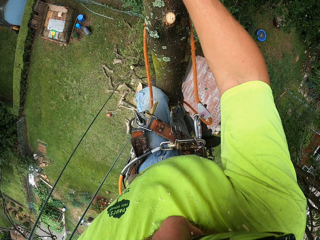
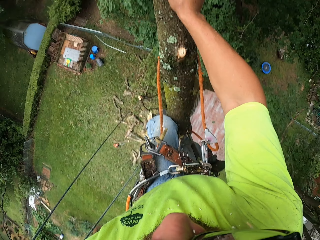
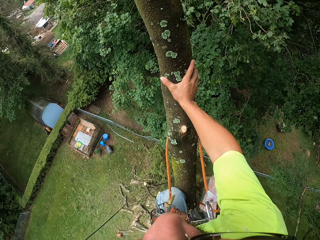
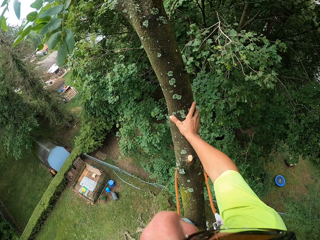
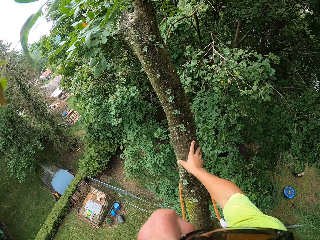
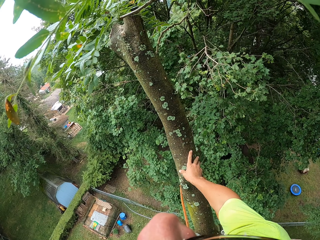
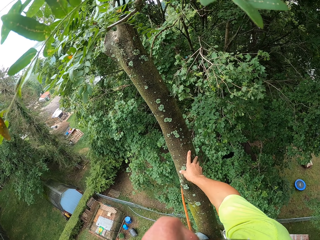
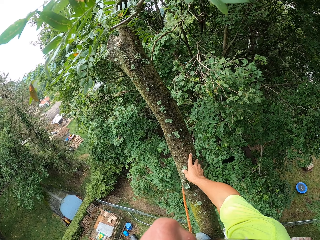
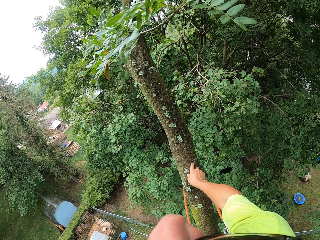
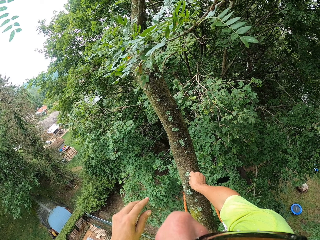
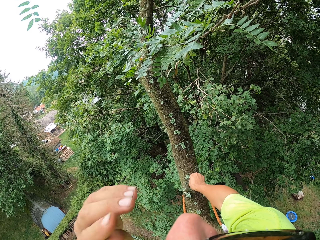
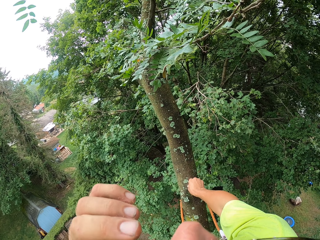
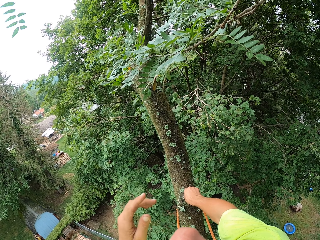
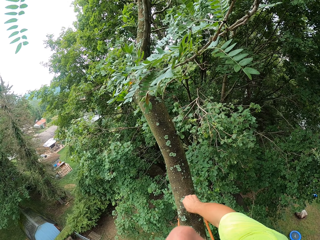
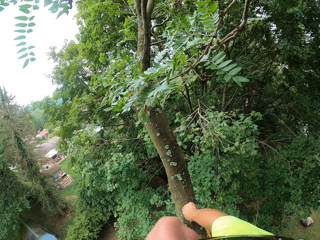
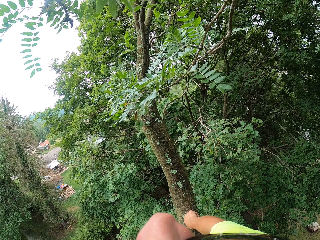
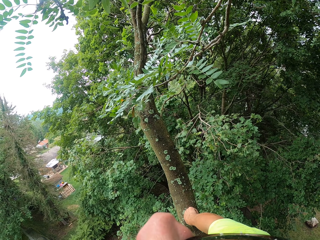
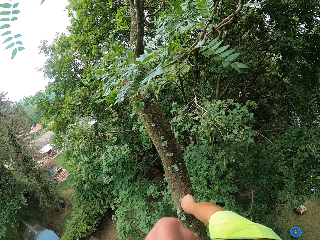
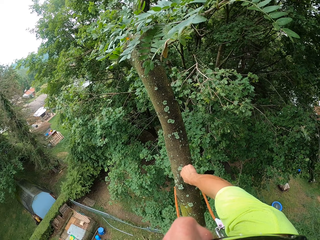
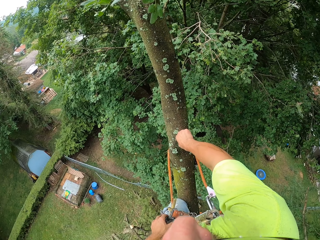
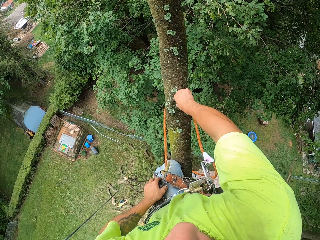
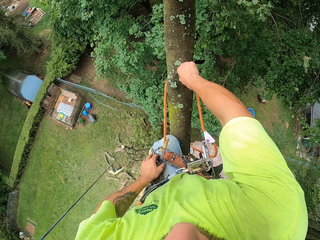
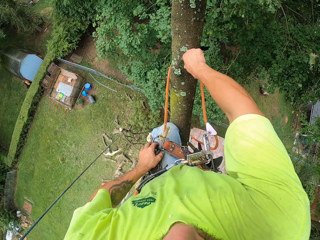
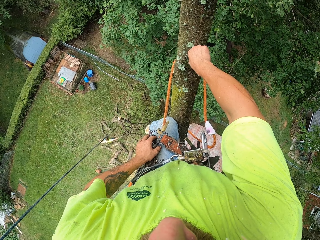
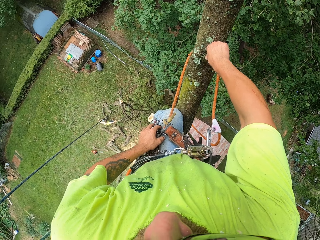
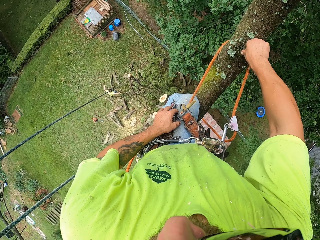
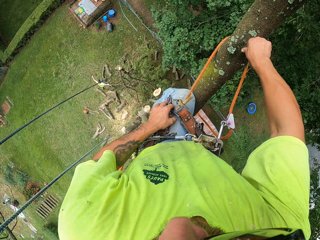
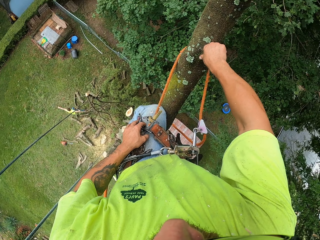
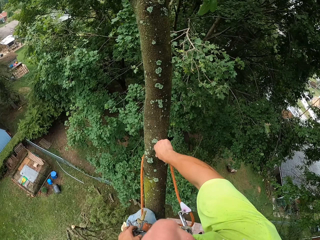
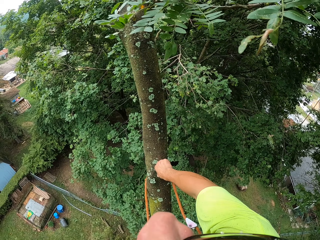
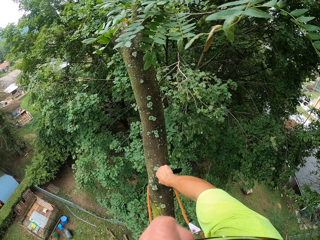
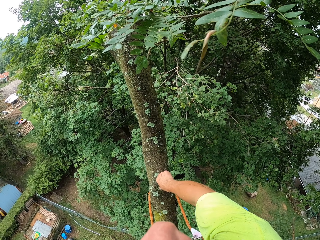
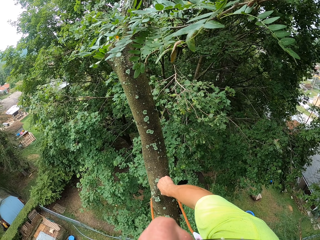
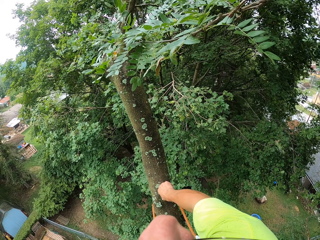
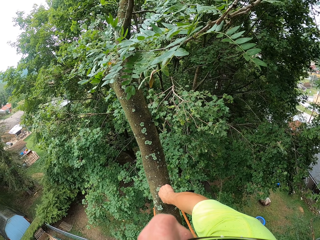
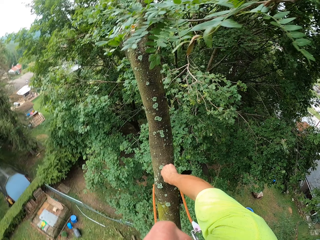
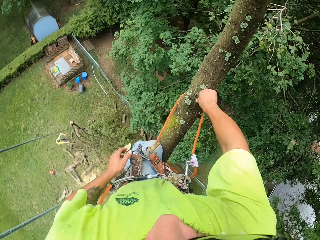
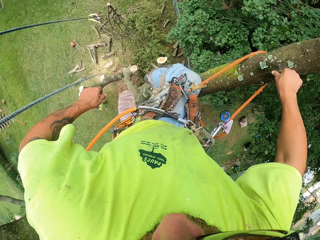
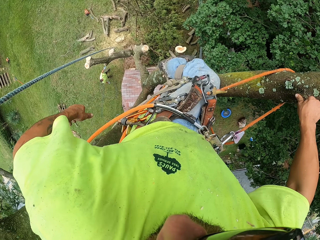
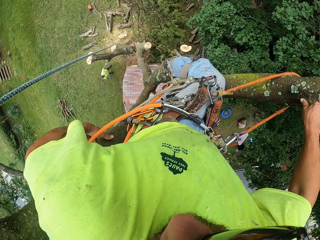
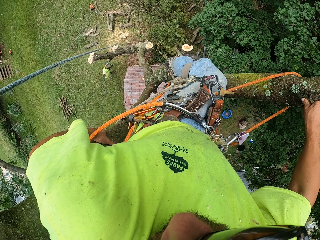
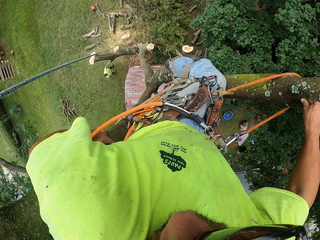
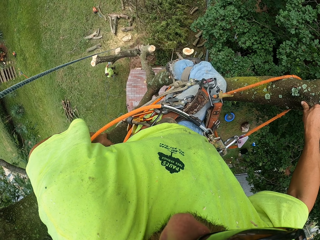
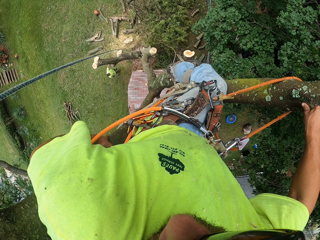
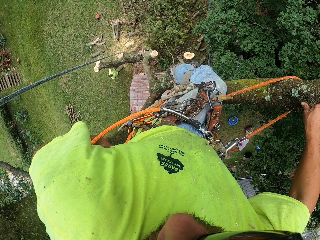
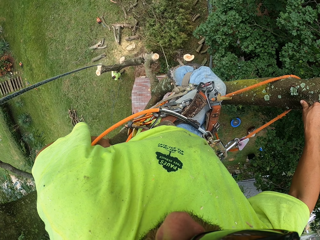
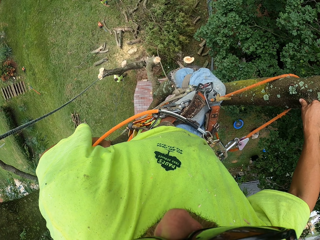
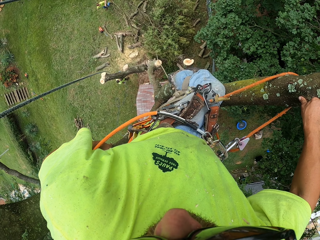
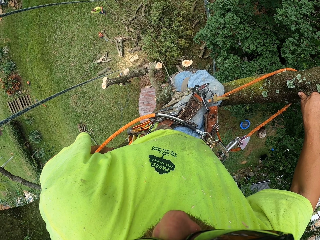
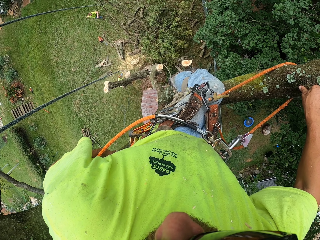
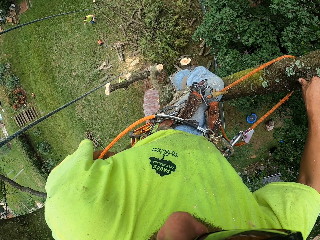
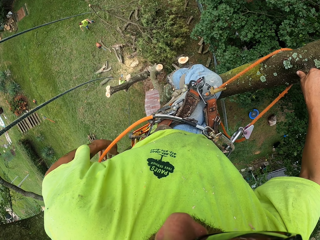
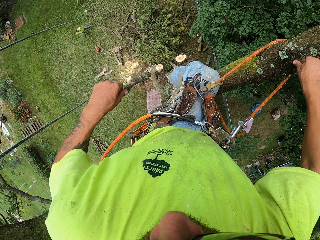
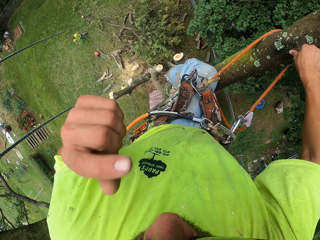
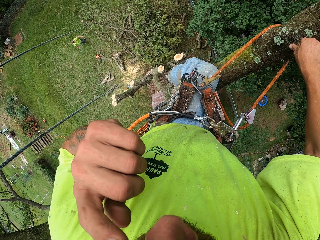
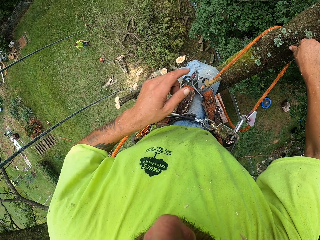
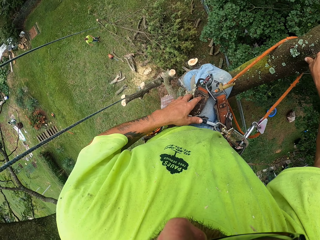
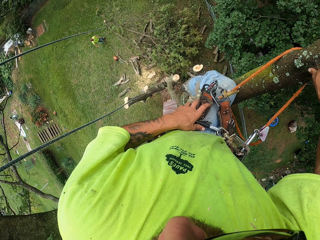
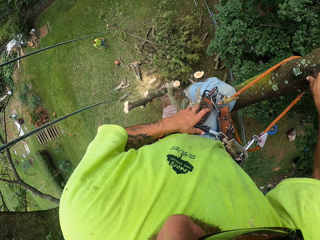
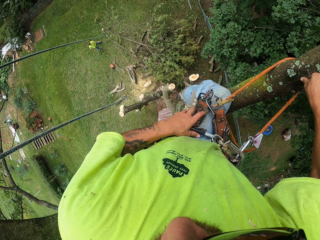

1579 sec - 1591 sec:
The camera wearer holds a tree. He touches his face with his left hand.

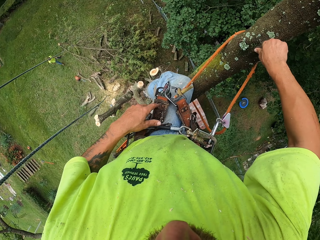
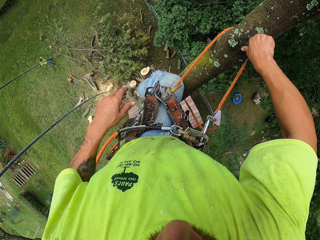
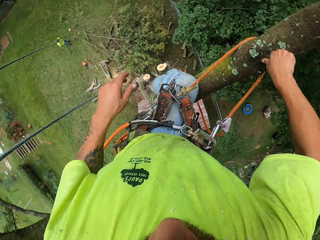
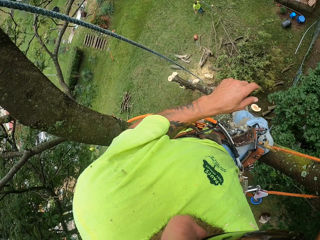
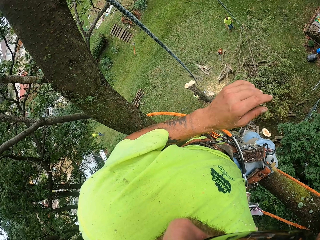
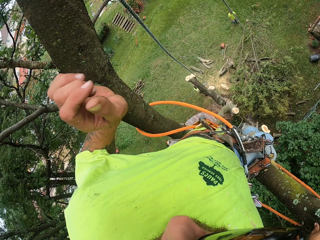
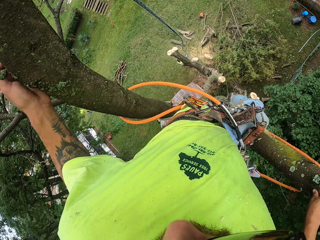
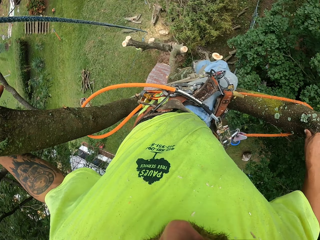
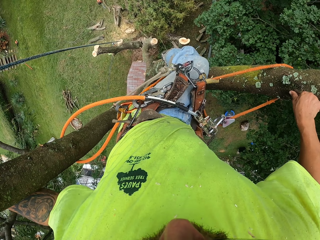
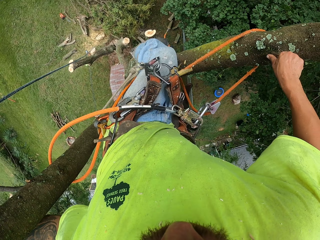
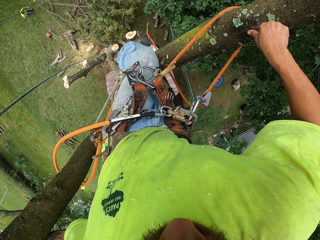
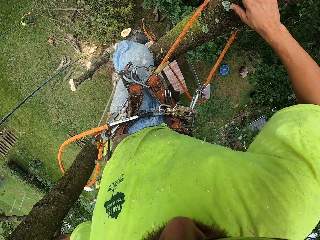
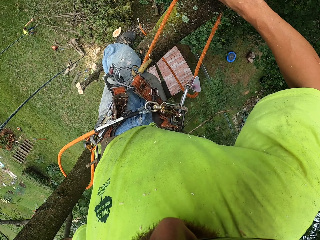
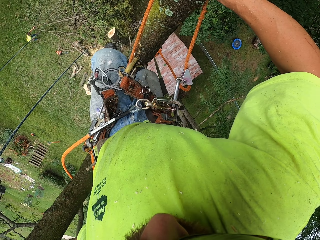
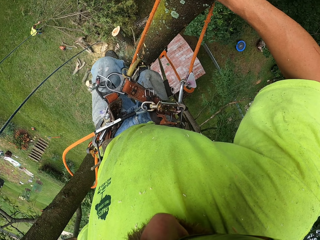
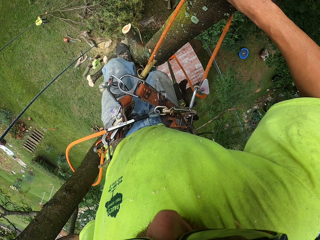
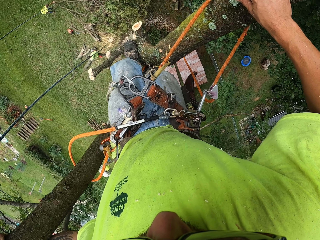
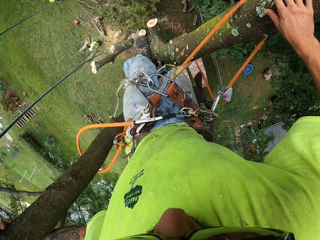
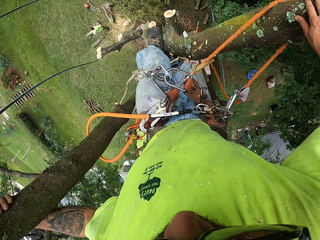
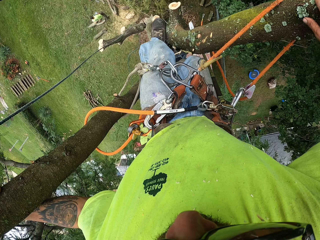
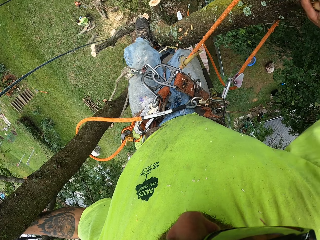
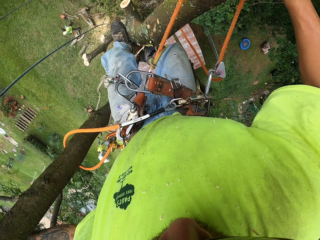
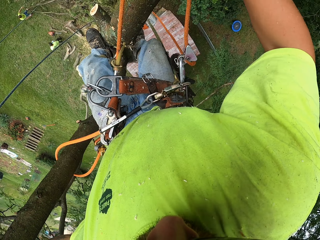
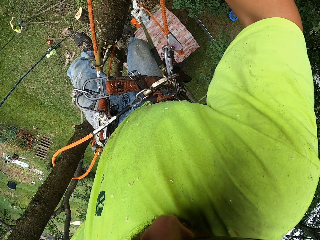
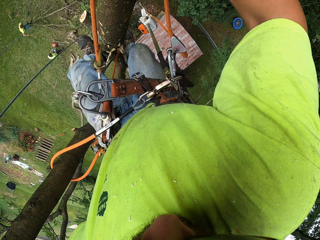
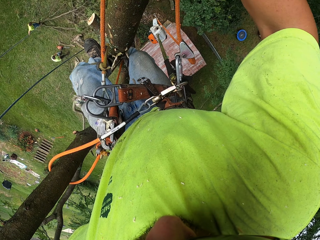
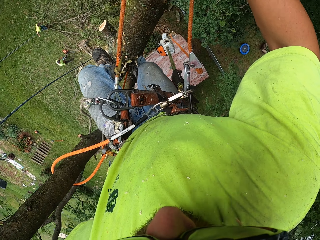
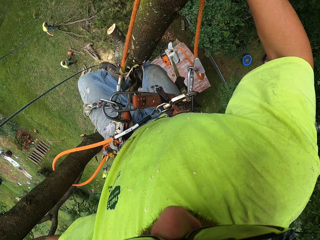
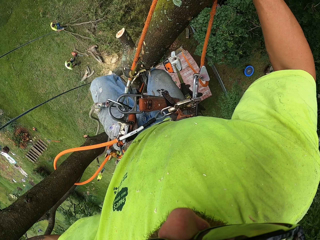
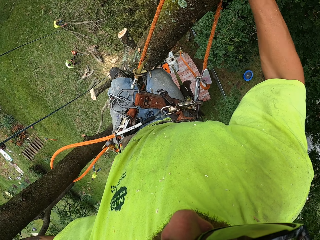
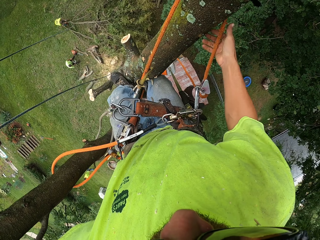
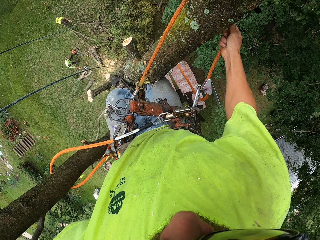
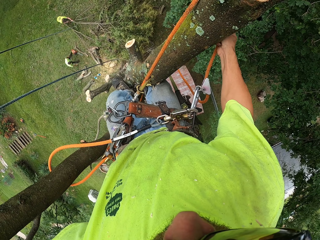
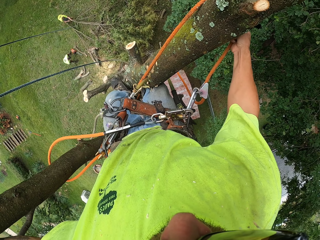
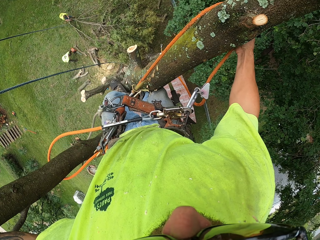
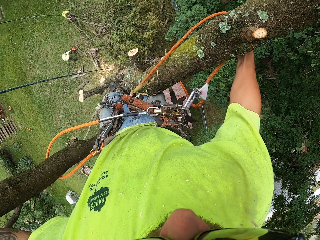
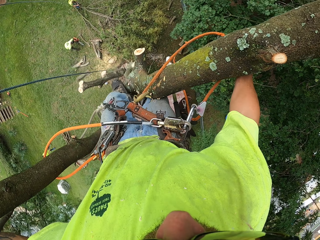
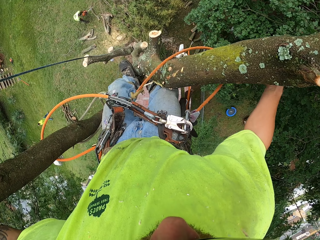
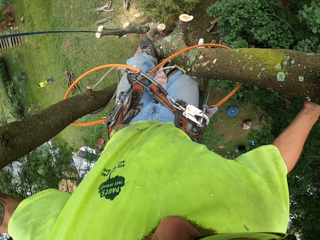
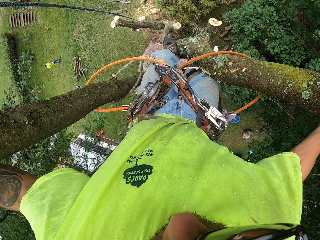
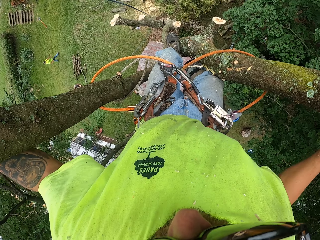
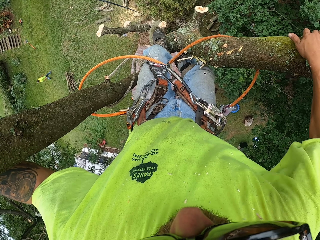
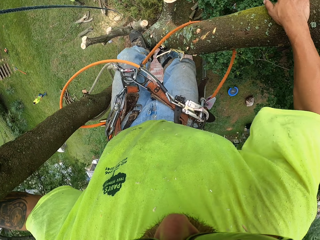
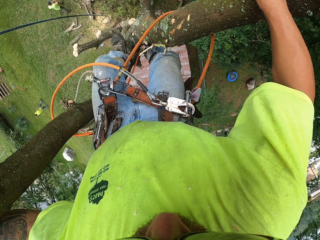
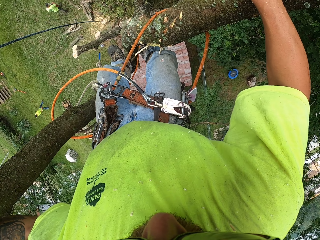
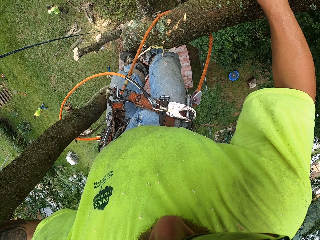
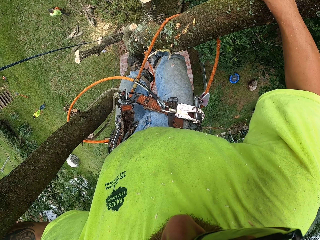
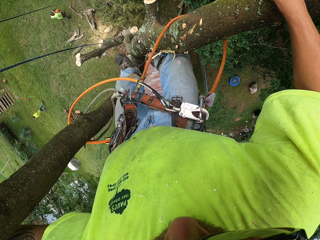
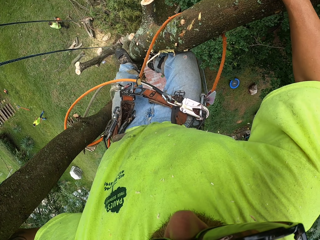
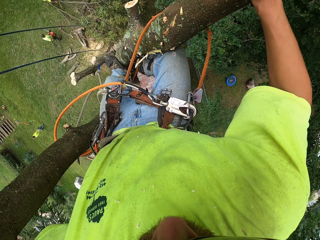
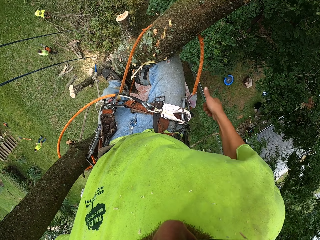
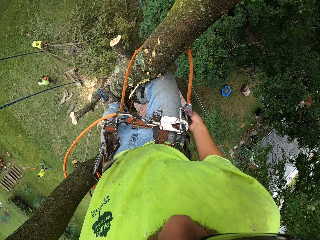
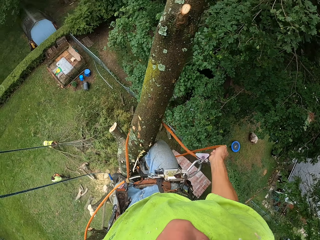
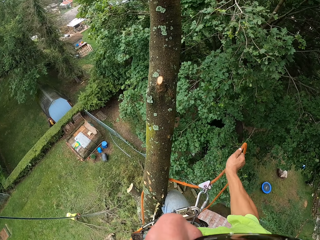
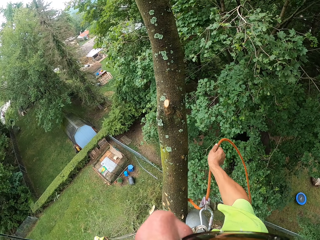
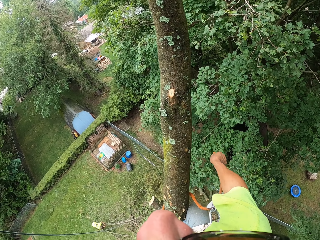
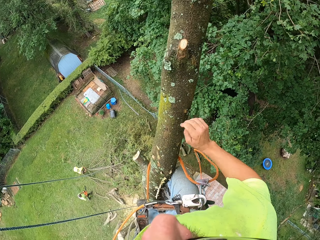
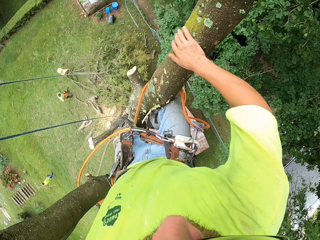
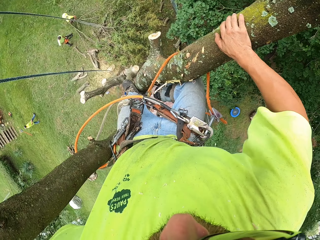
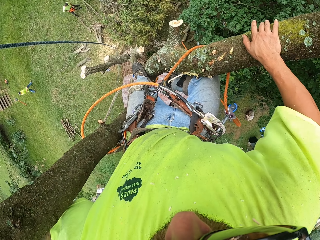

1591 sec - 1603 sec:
The camera wearer adjusts the hook rope round the tree with his right hand. He loosens the rope.
